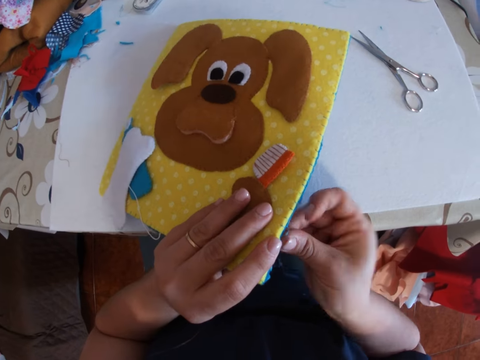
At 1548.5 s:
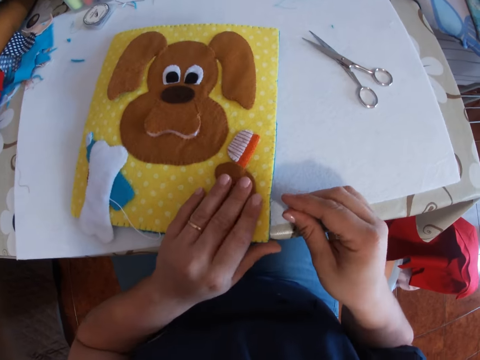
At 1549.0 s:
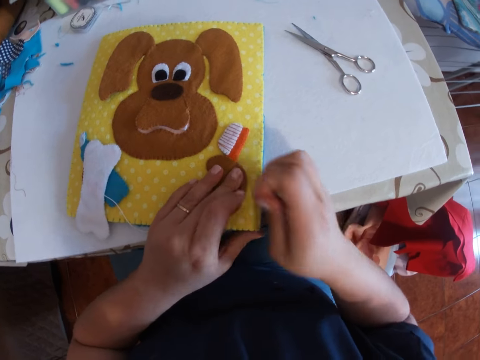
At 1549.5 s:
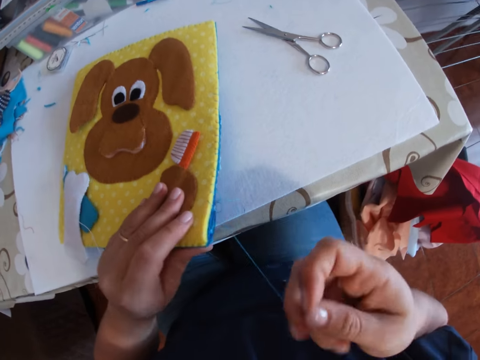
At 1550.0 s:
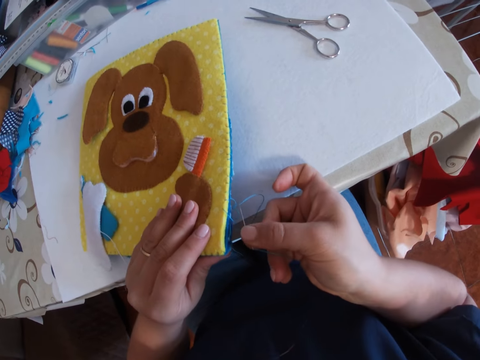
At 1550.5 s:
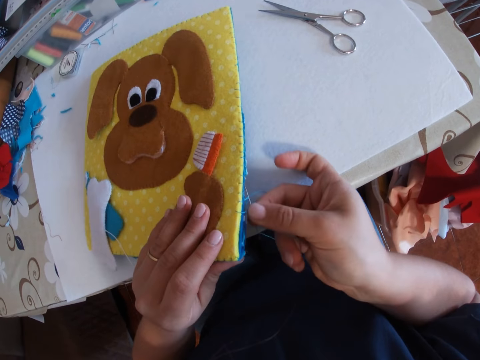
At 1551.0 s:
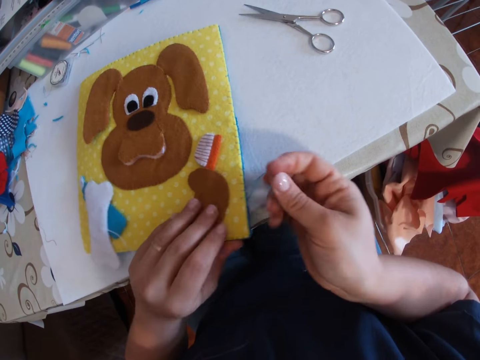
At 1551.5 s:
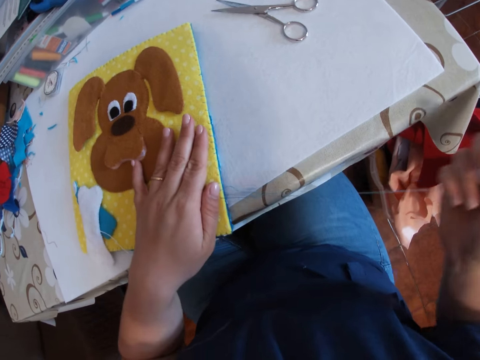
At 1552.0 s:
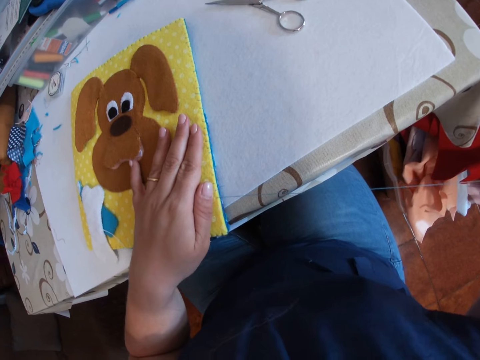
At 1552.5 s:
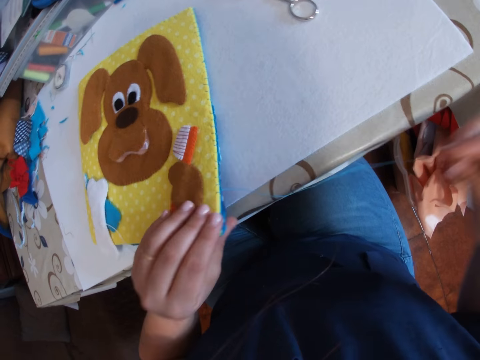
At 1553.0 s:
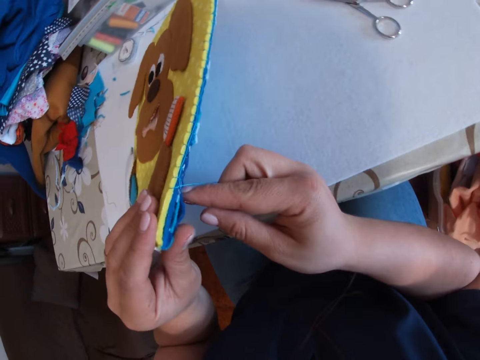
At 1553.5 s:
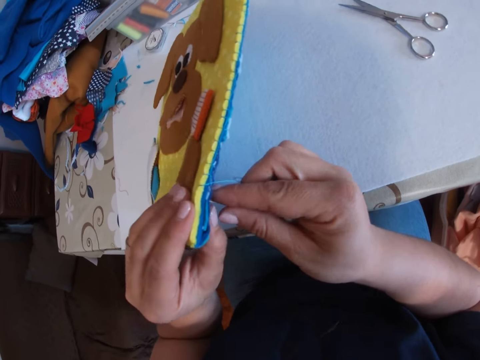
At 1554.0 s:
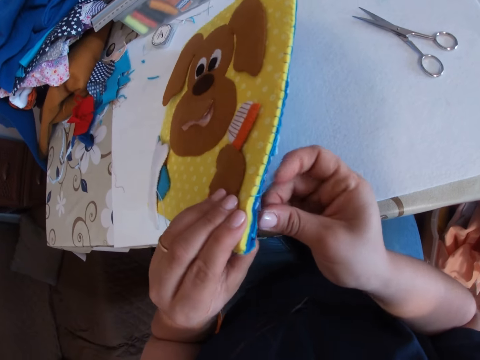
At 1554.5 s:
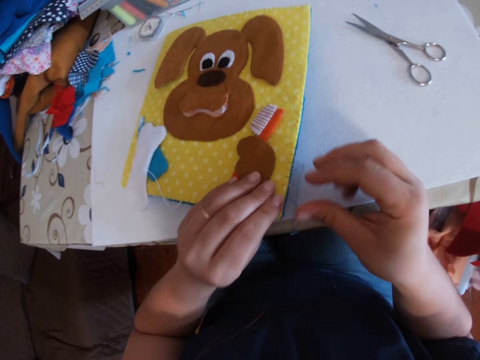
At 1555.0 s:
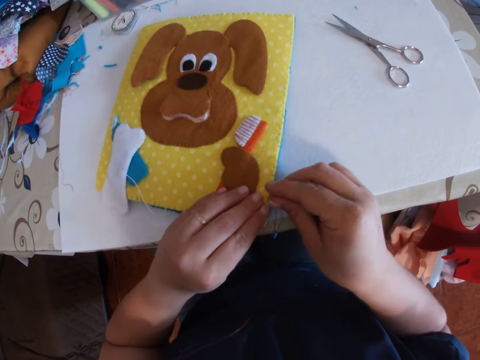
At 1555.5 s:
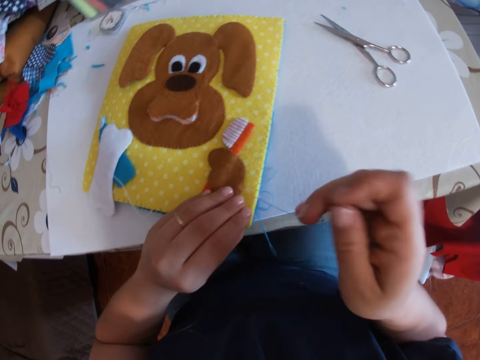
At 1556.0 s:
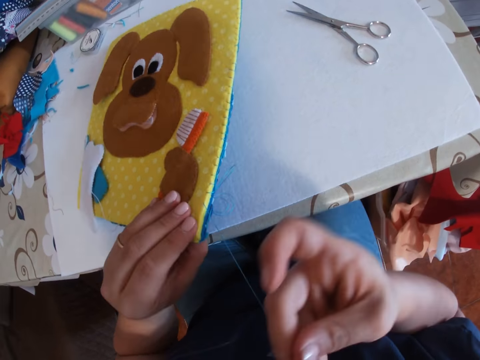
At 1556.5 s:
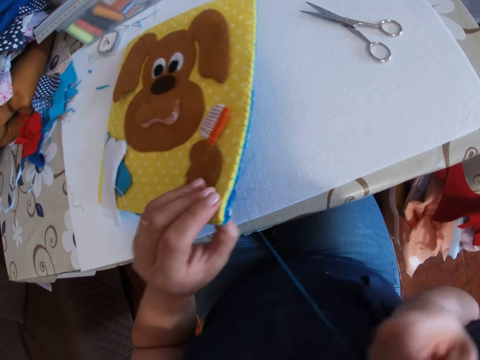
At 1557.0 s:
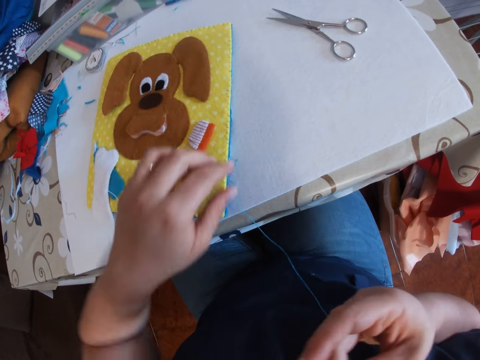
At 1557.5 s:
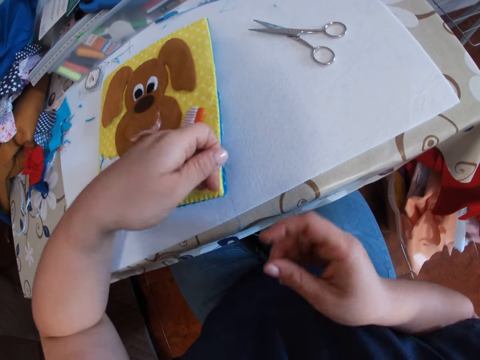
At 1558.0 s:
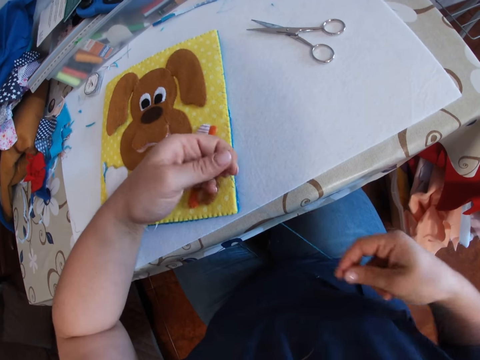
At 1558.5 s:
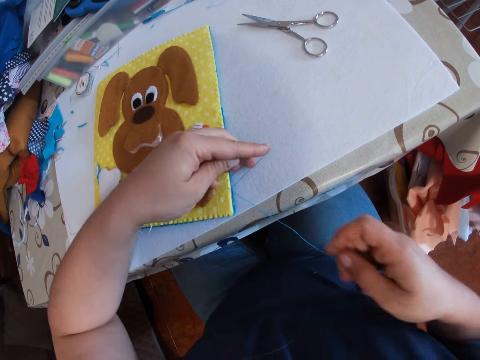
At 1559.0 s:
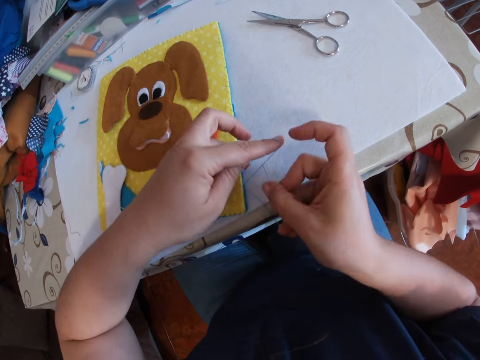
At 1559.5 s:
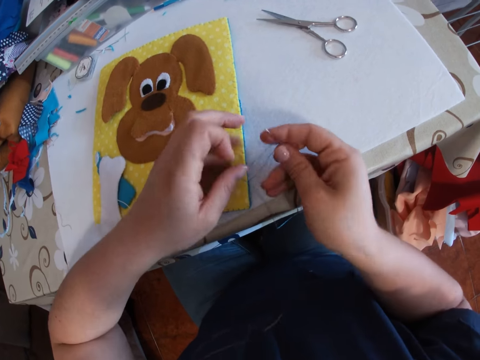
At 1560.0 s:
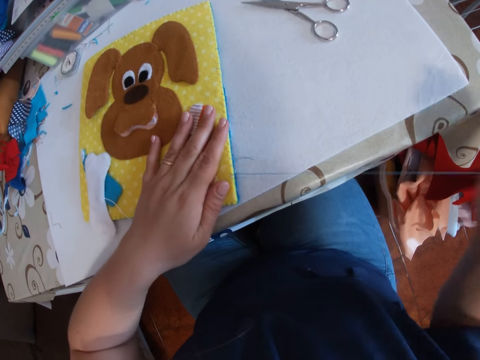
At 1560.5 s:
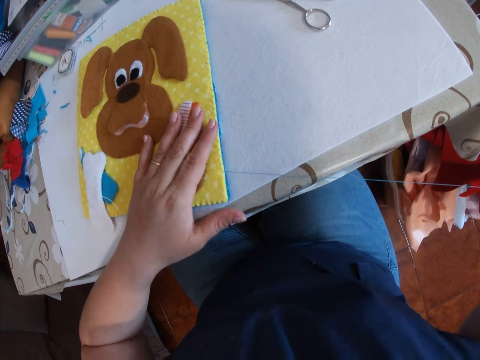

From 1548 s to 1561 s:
The camera wearer lays the cloth down. They lift the cloth. They lay the cloth down. They sew the cloth.

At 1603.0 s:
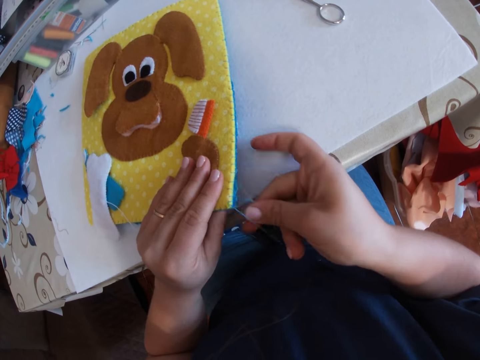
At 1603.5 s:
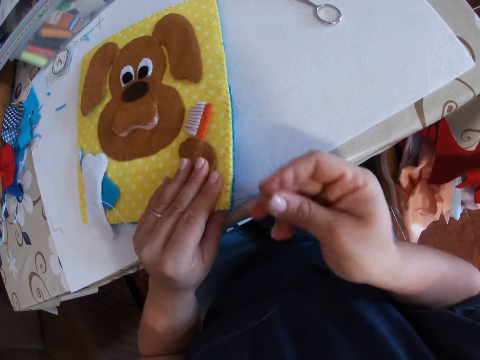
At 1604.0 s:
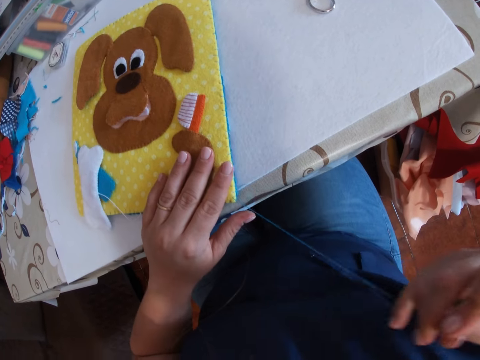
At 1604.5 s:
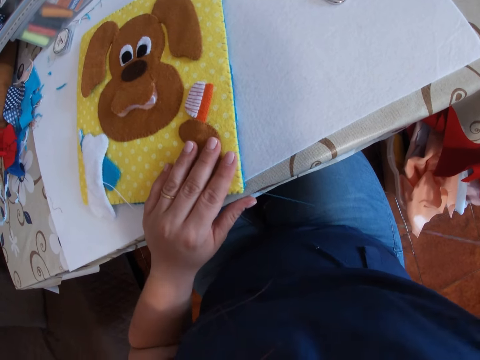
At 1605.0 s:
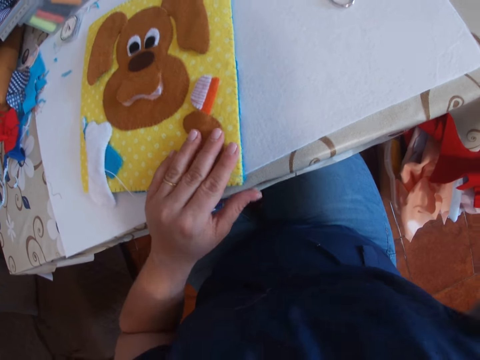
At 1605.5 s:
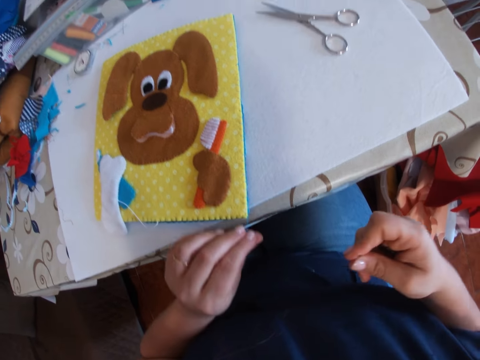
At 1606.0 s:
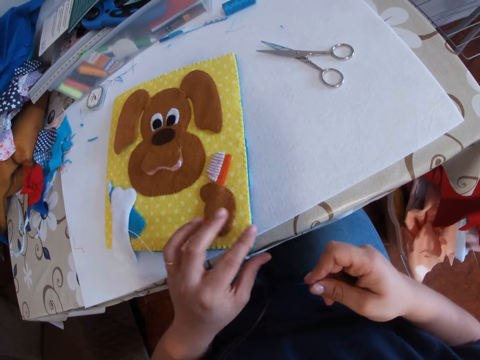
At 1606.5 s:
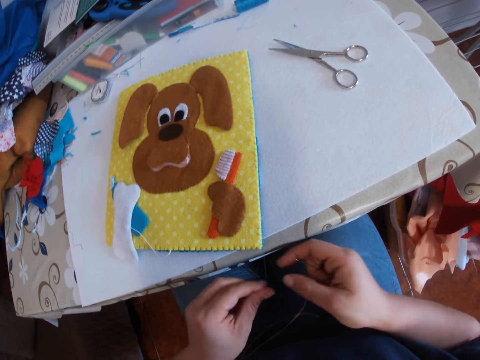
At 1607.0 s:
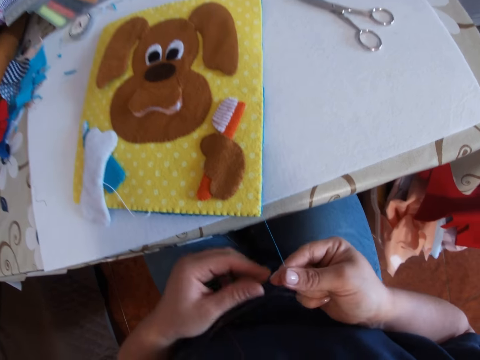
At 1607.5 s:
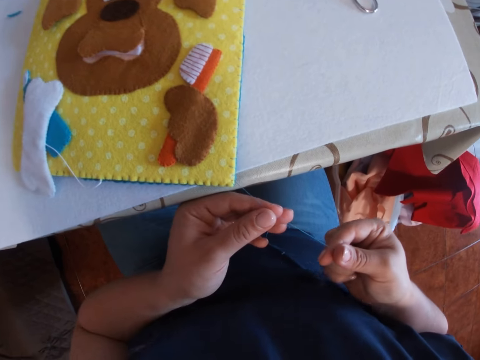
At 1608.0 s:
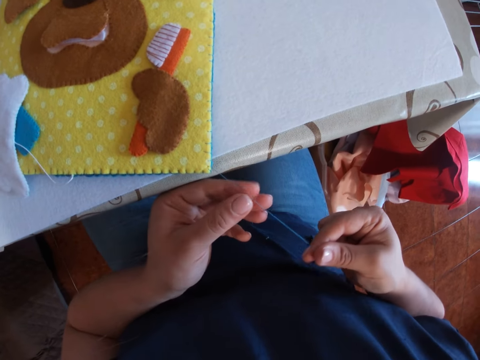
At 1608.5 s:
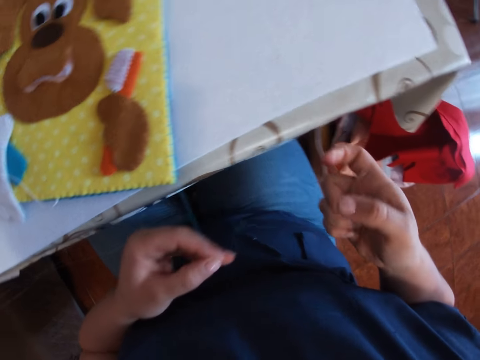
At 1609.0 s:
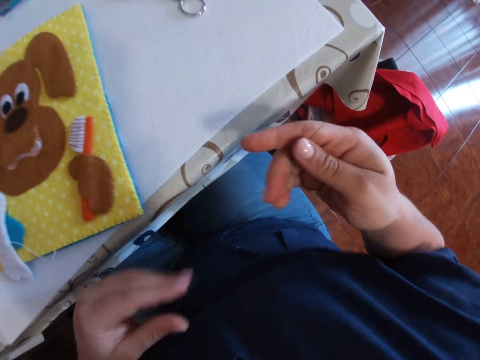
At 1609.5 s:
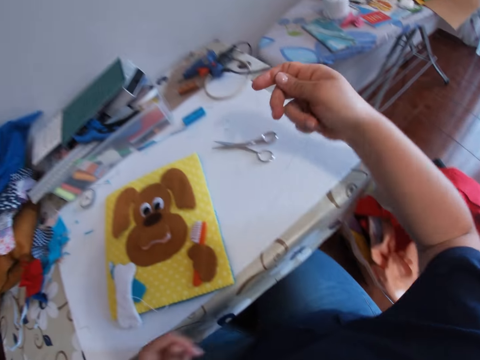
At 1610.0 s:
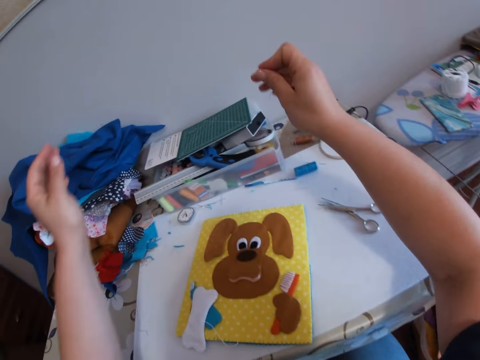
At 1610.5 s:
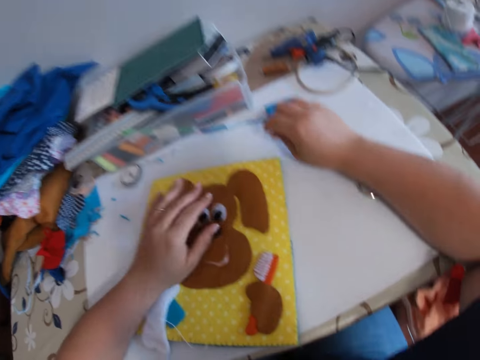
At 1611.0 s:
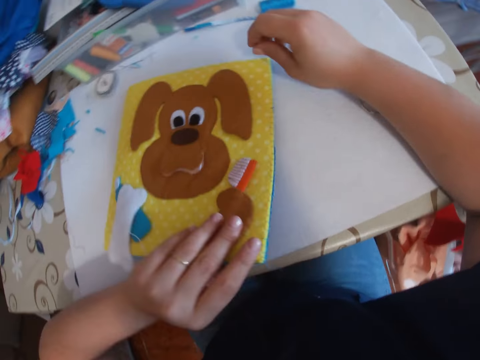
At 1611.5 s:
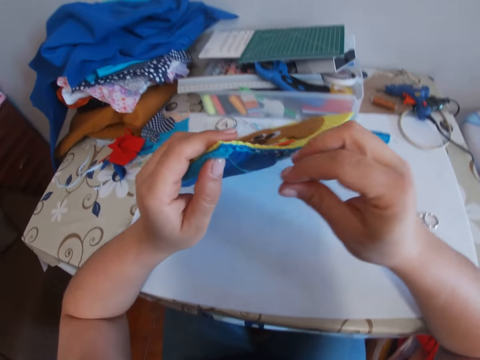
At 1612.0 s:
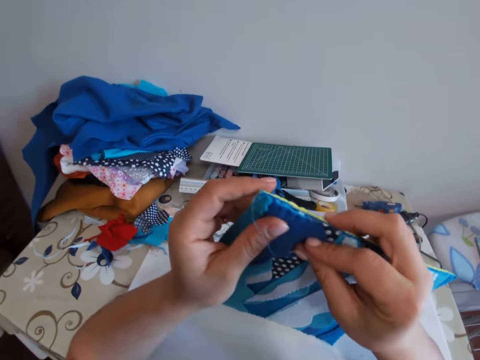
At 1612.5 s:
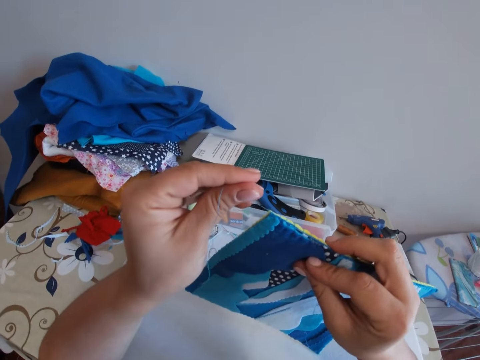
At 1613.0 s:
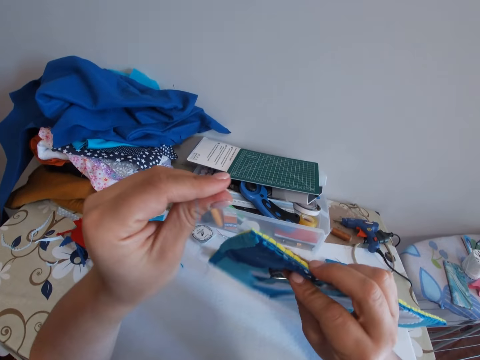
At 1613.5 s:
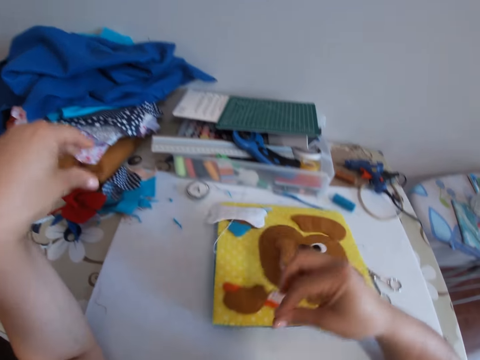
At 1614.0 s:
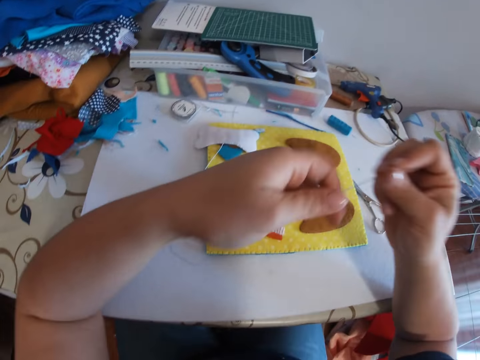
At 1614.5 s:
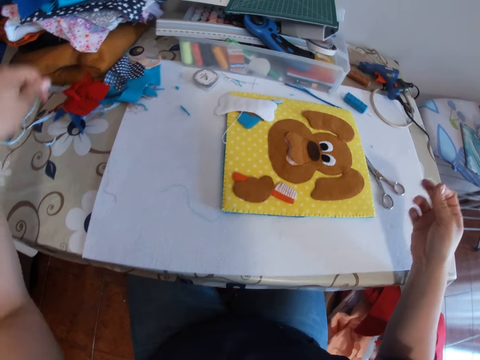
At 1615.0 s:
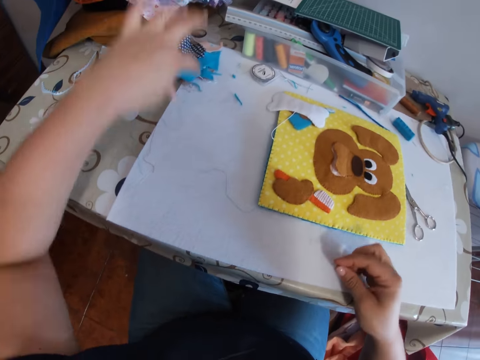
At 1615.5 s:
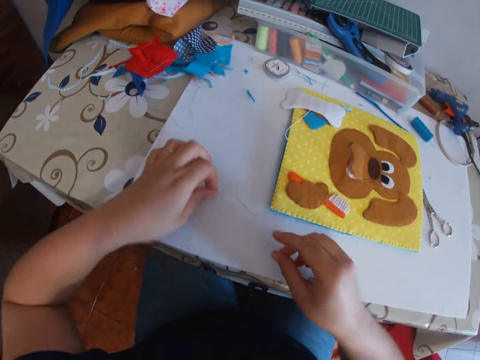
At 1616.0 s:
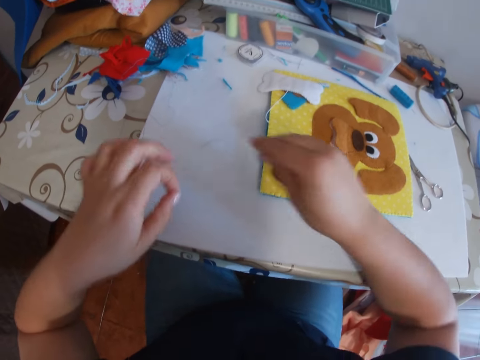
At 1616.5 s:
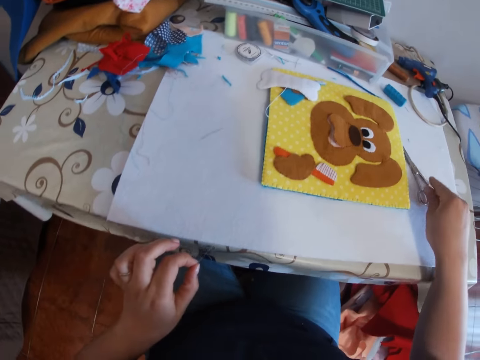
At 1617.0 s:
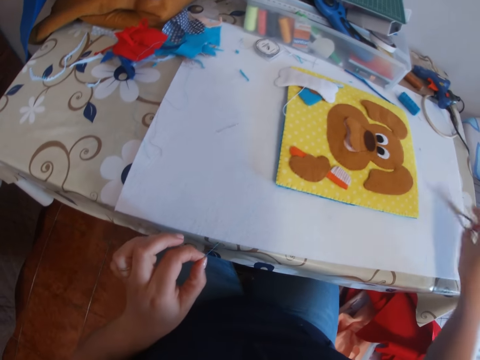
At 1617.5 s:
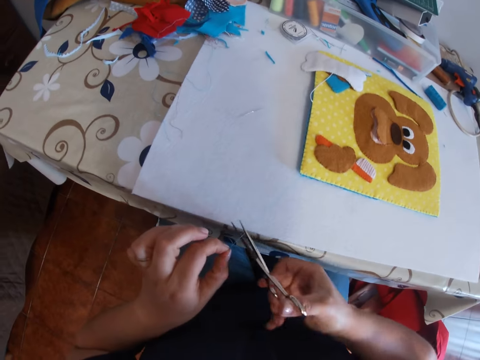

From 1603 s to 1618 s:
The camera wearer pulls the thread. She cuts the thread. She examines the thread. She puts her hands on the table. She lifts the craft. She removes the thread. She holds the thread. She lays the thread down. She picks up the thread attached to the craft. She drops the needle on the table. She picks up the scissors from the table and cuts the thread.
